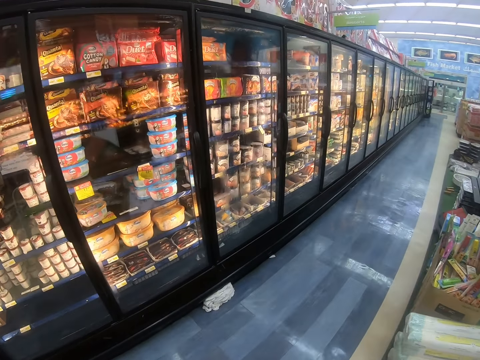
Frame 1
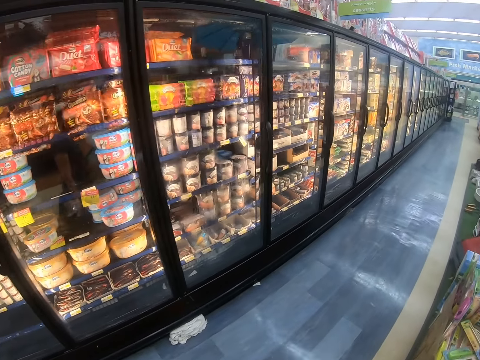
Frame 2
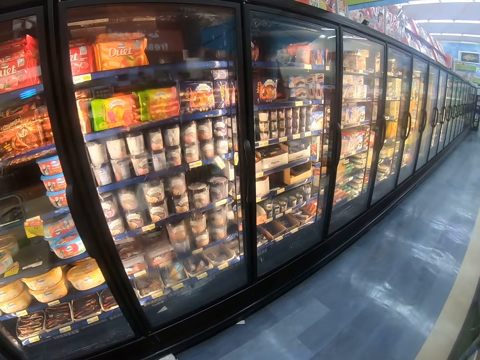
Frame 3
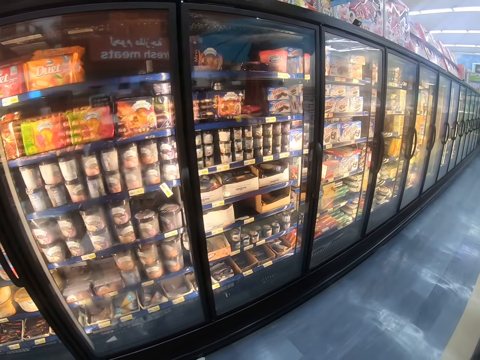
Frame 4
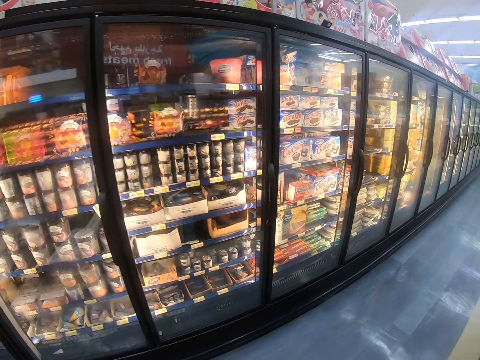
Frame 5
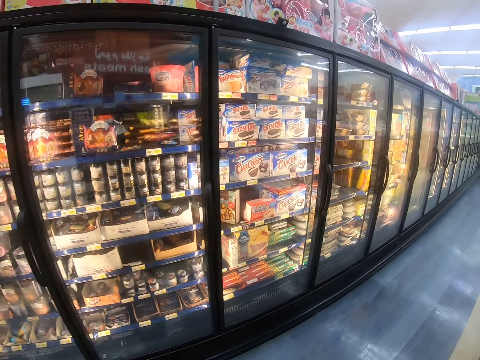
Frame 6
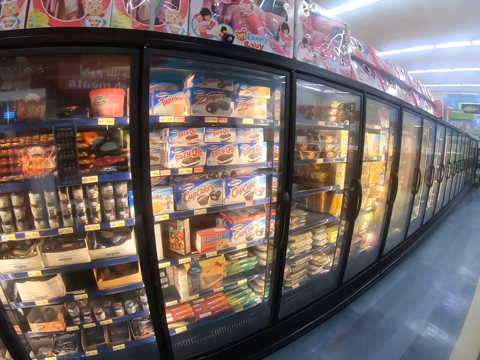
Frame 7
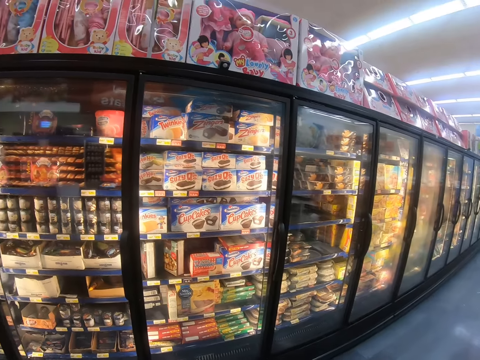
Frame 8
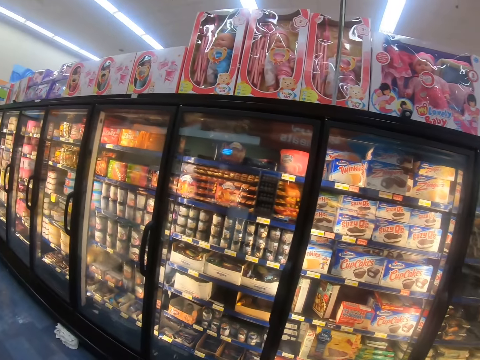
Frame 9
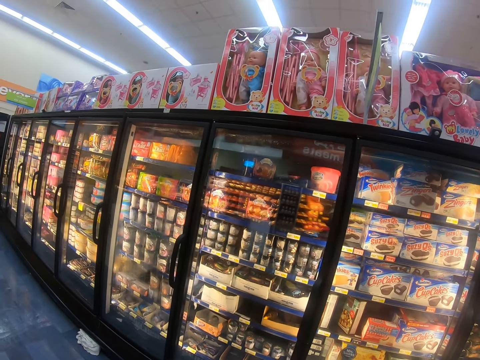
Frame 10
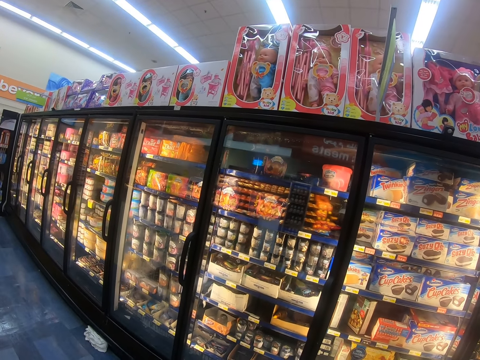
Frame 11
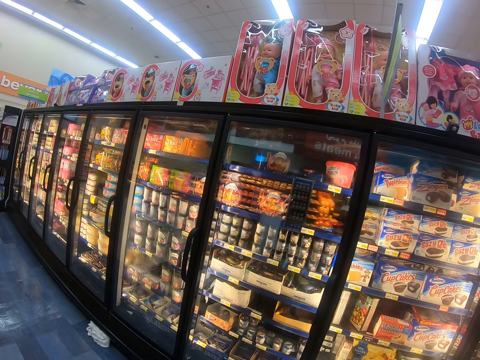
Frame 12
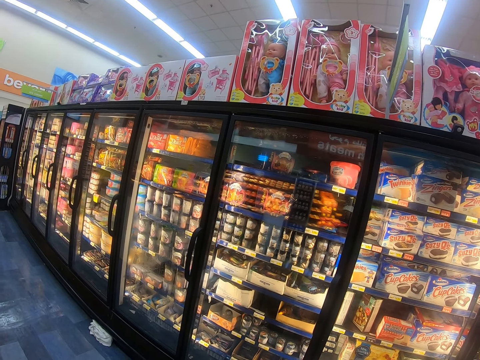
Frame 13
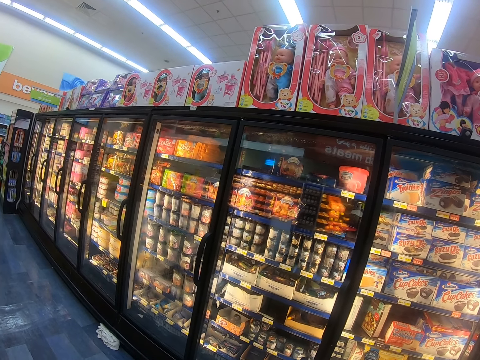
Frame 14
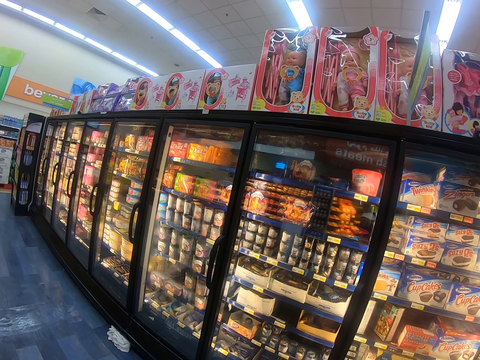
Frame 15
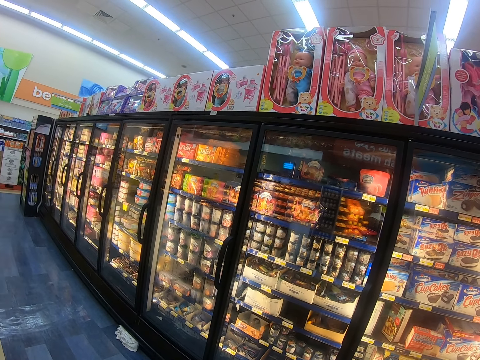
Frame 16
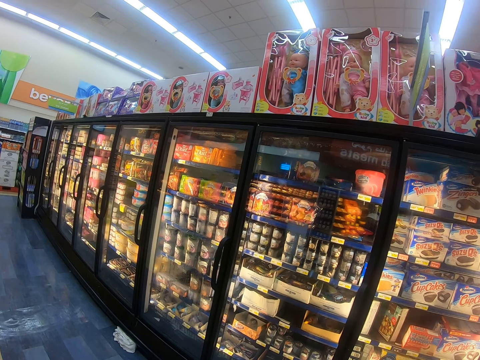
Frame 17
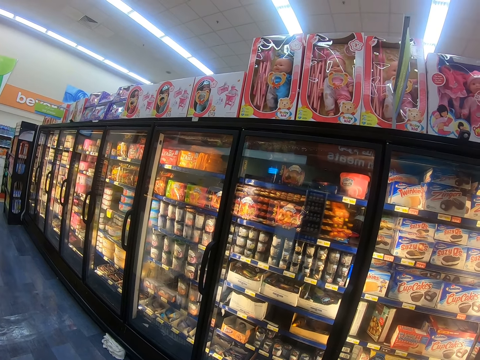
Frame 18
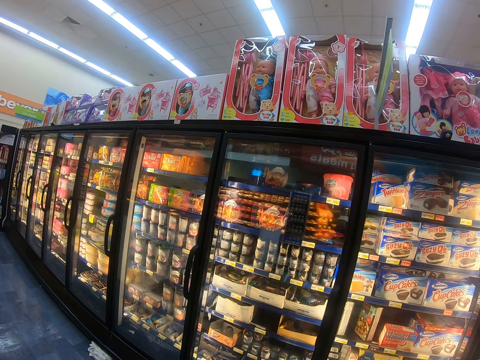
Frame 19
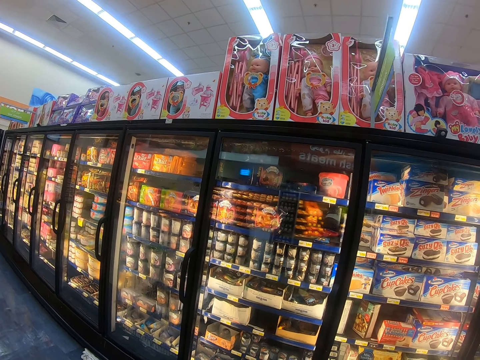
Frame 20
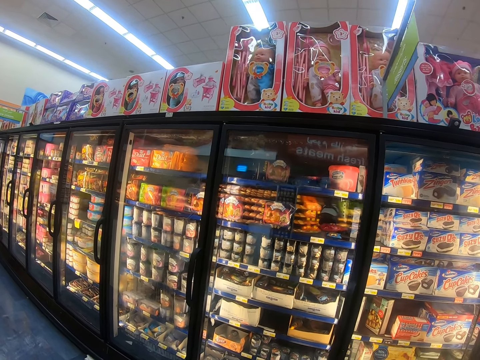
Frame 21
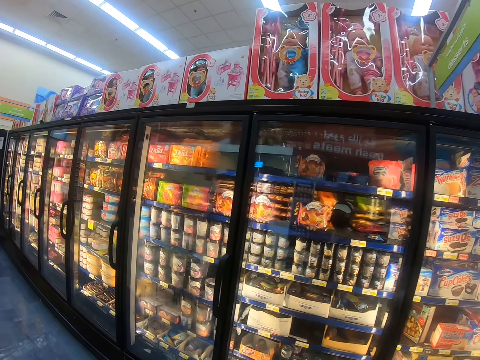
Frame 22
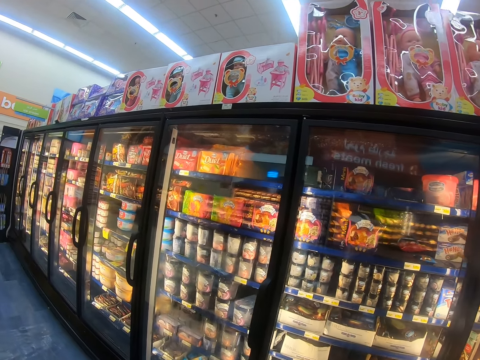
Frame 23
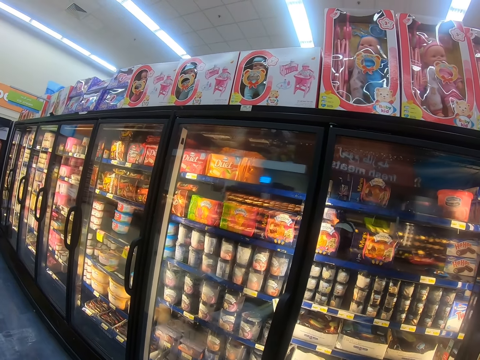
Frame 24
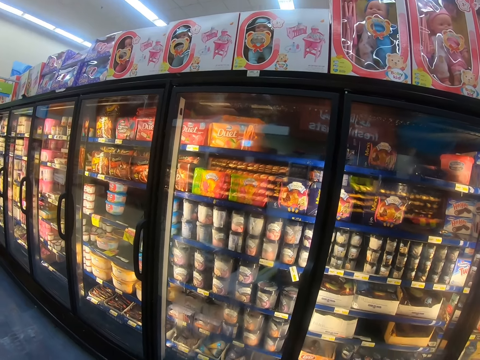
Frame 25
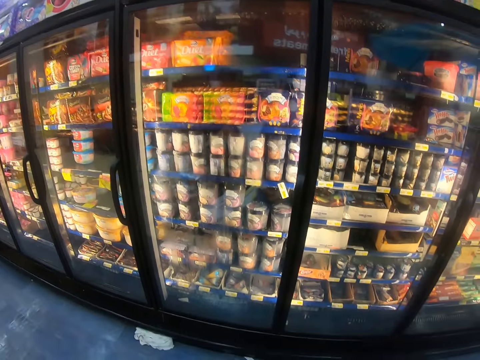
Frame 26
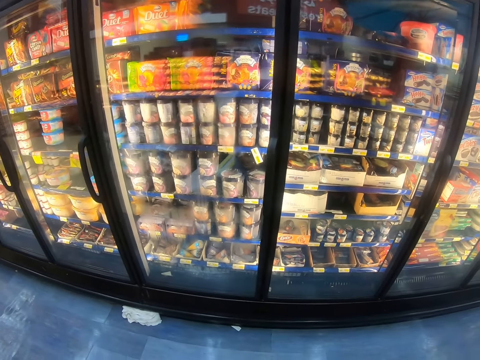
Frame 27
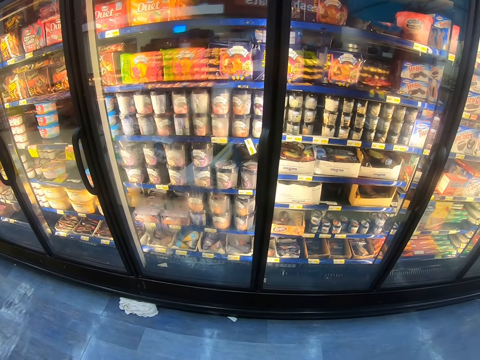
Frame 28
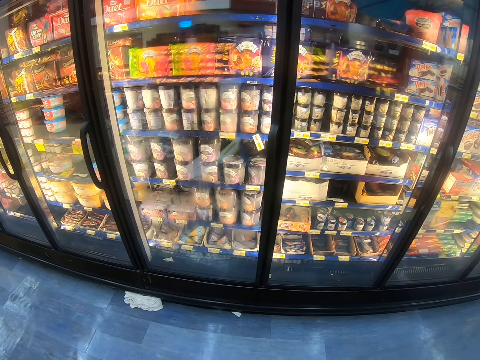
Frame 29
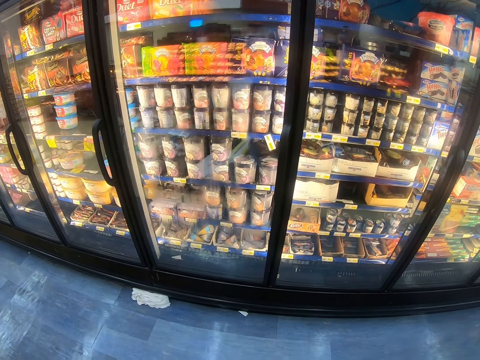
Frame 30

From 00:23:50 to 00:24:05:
The camera wearer looks at the refrigerator. They look around the supermarket shelf and stop.

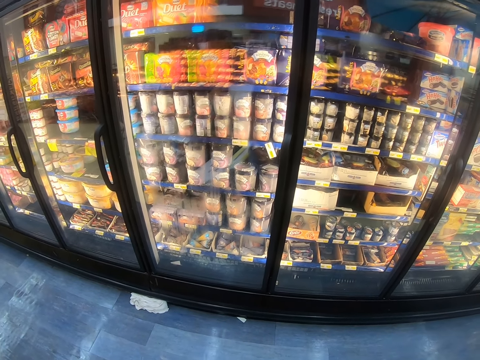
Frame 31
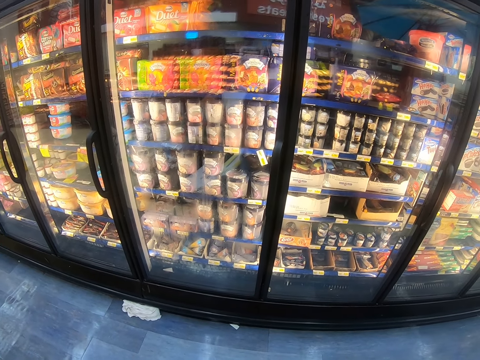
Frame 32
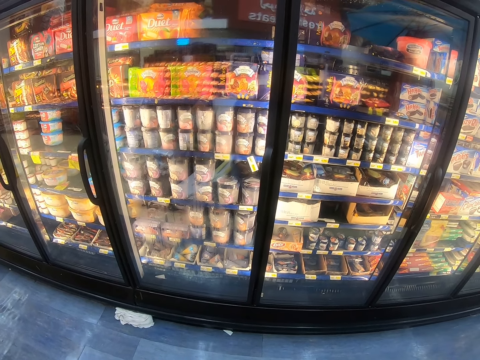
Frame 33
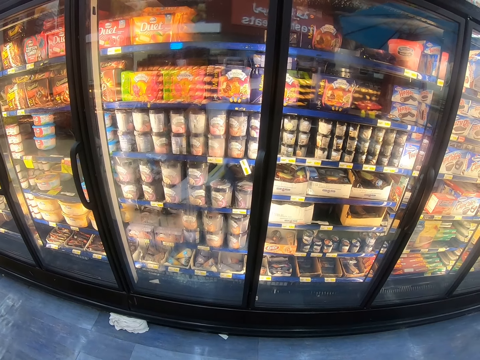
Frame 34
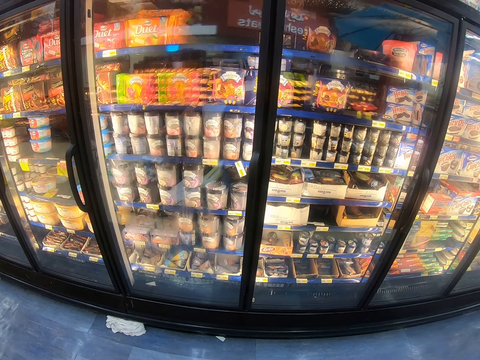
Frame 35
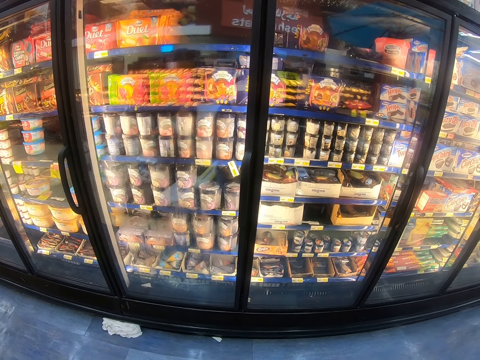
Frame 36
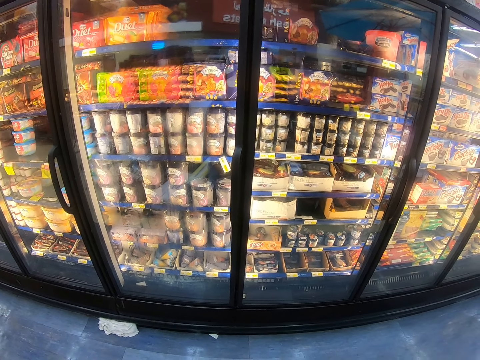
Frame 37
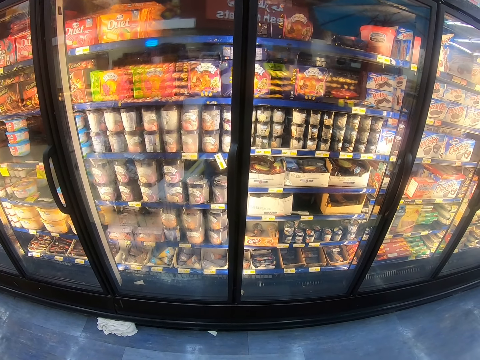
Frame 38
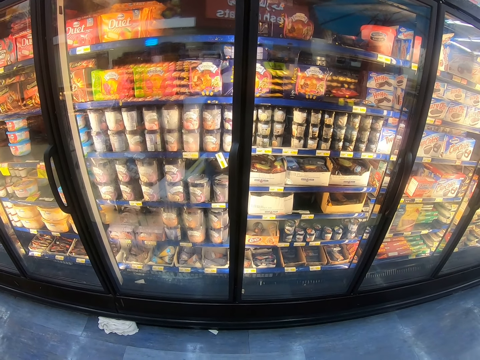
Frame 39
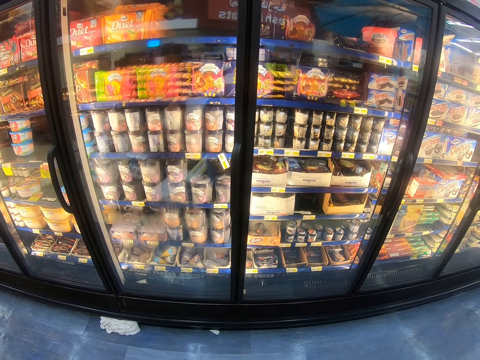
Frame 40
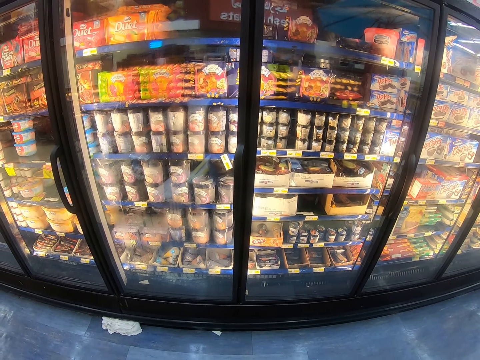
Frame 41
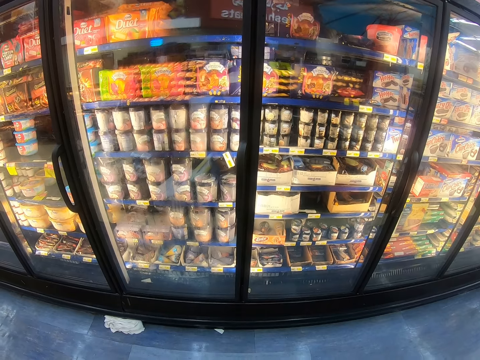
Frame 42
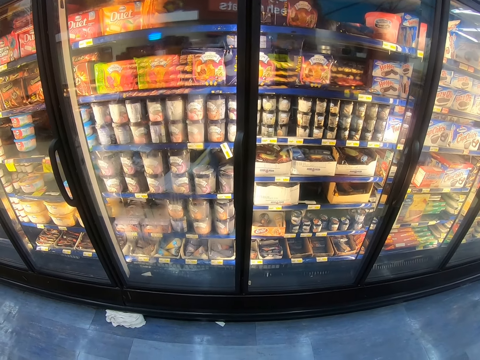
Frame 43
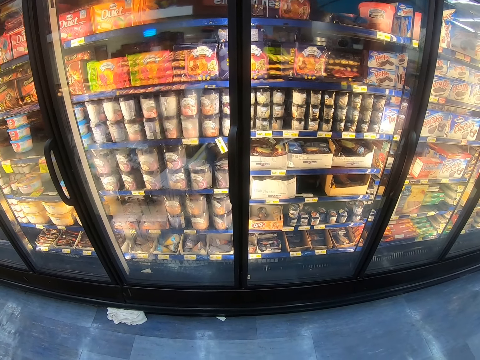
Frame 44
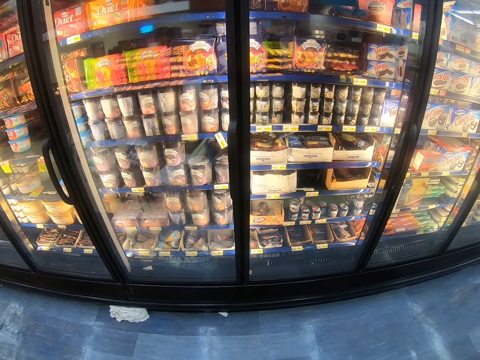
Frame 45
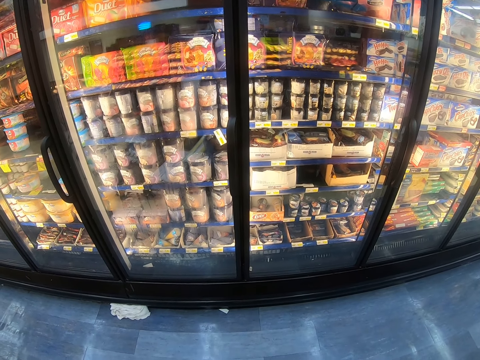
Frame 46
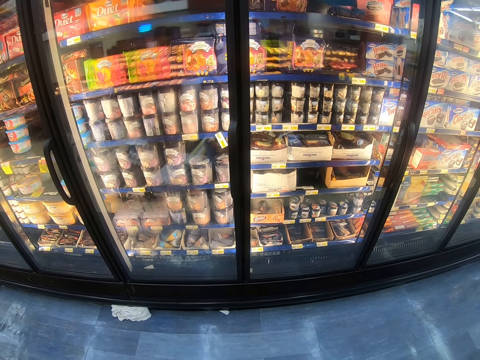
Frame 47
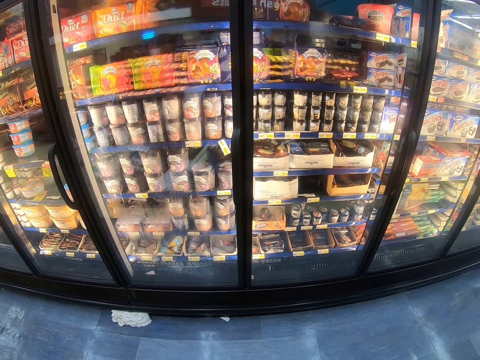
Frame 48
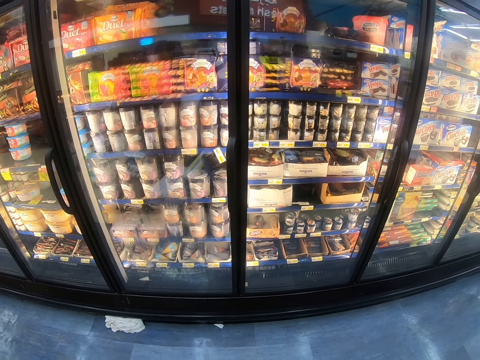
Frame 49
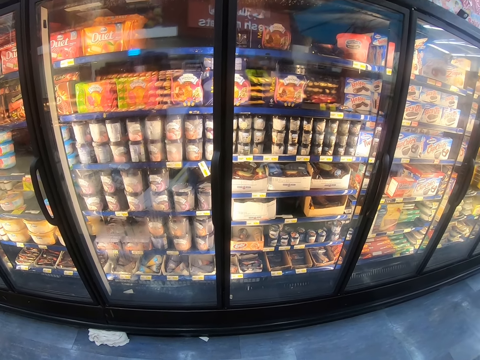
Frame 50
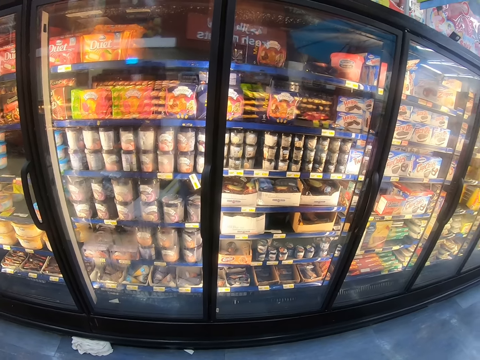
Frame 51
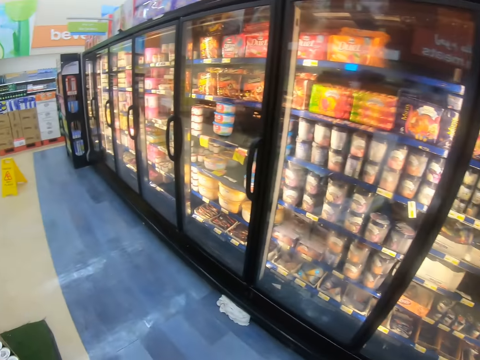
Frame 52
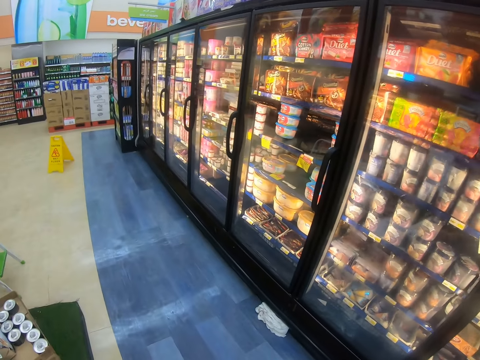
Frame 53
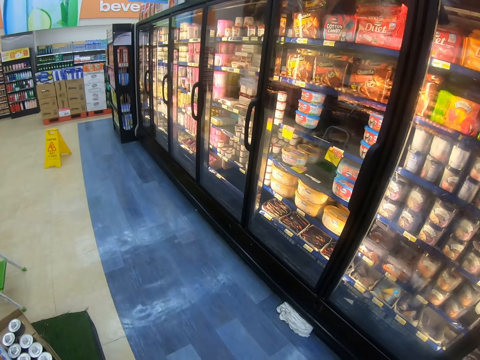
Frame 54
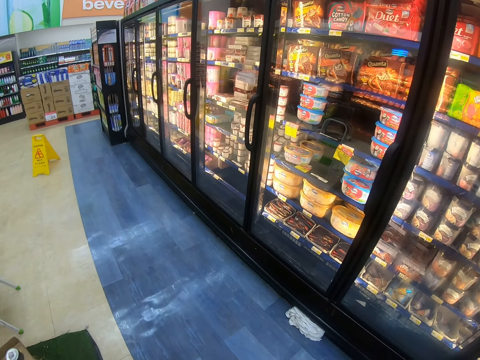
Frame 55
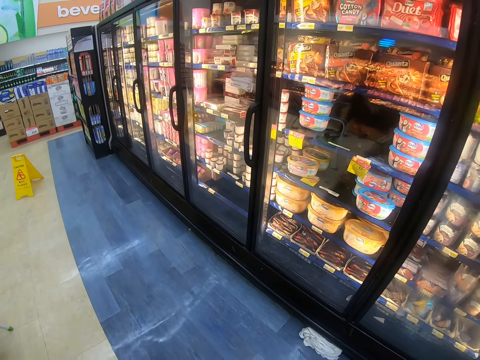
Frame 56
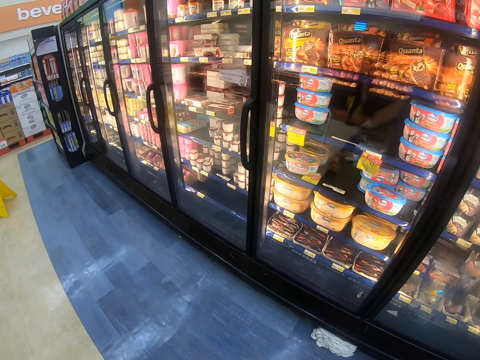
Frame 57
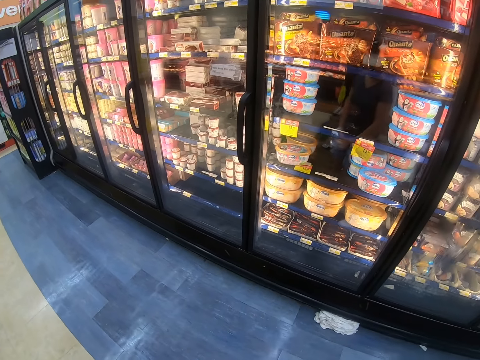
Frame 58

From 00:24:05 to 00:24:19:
The camera wearer steps forward. They walk around the supermarket.
